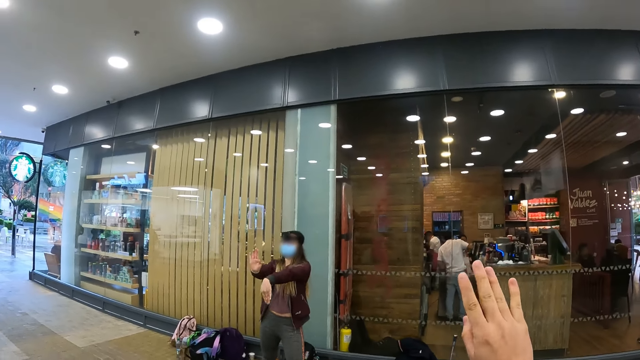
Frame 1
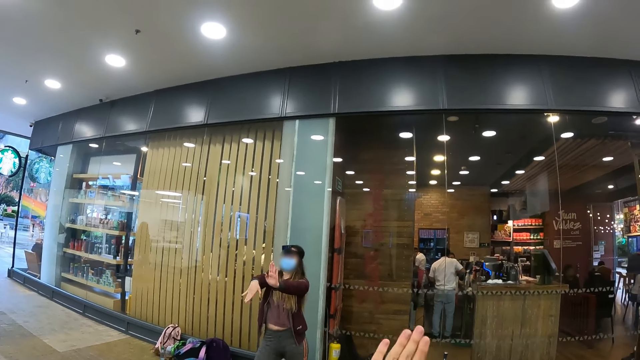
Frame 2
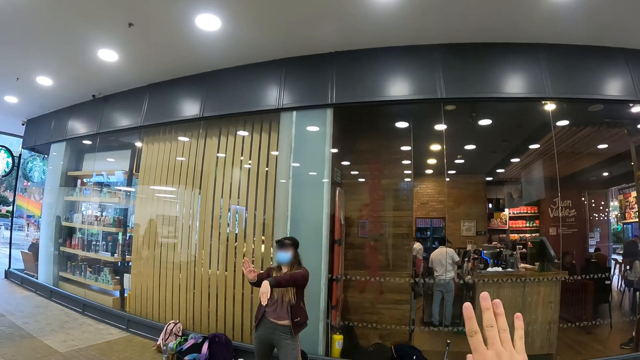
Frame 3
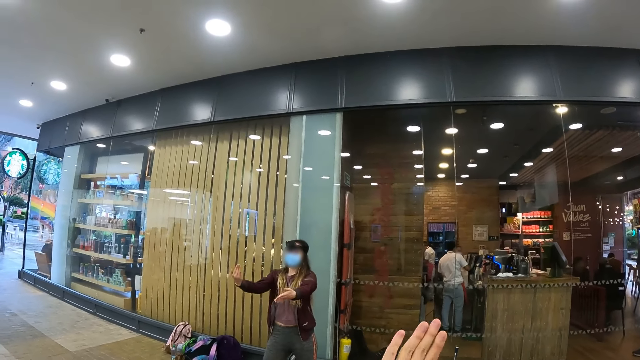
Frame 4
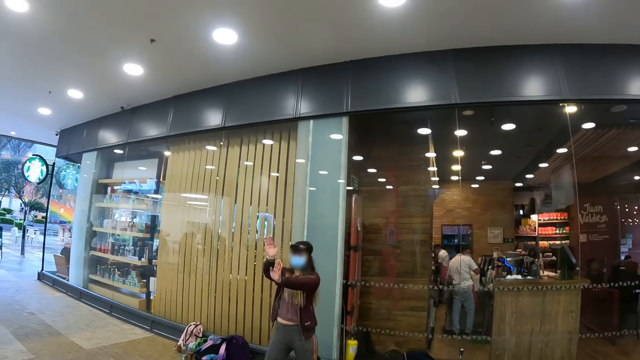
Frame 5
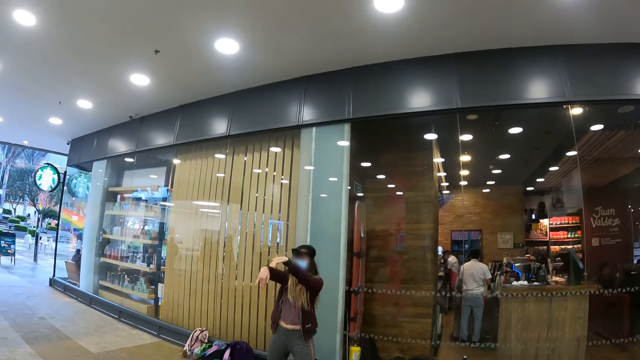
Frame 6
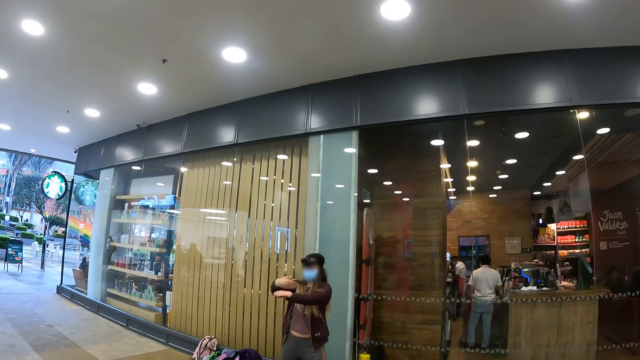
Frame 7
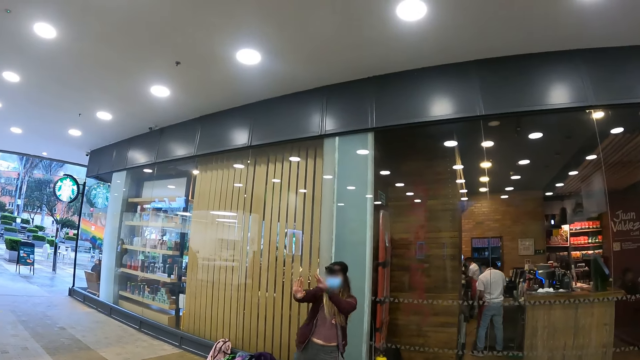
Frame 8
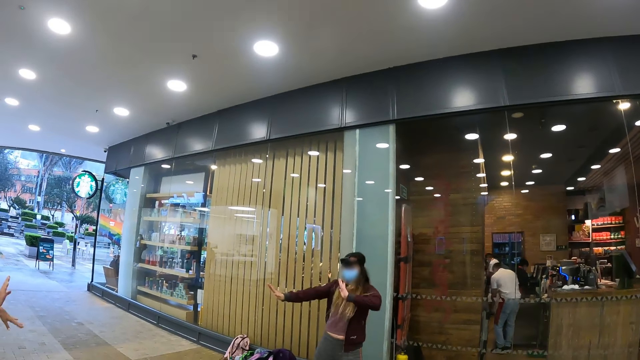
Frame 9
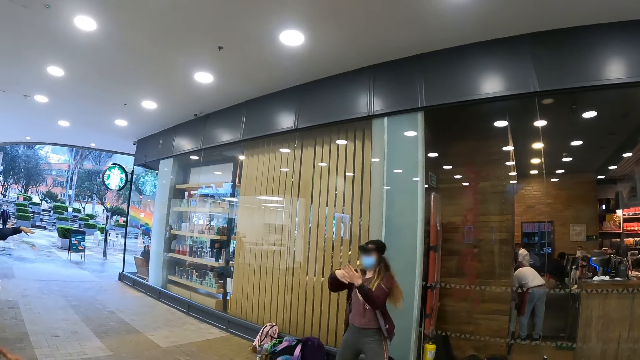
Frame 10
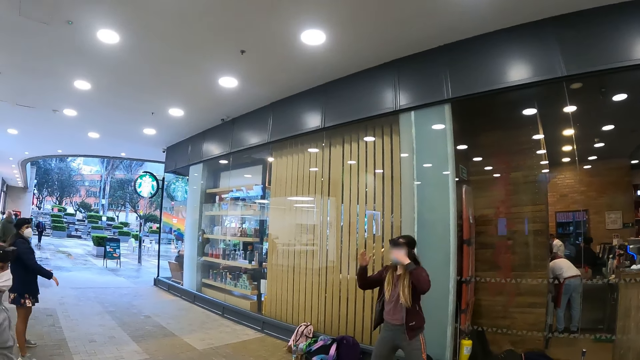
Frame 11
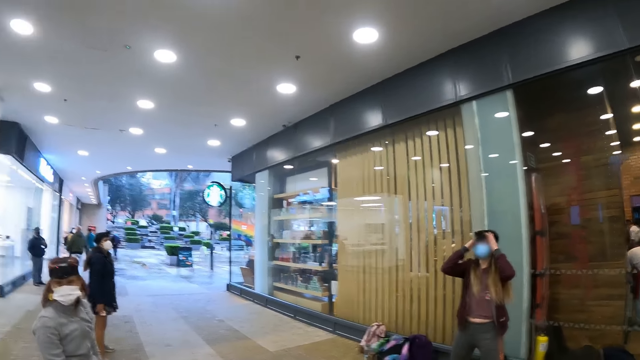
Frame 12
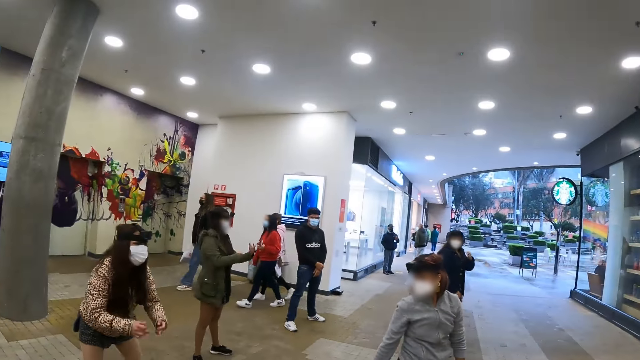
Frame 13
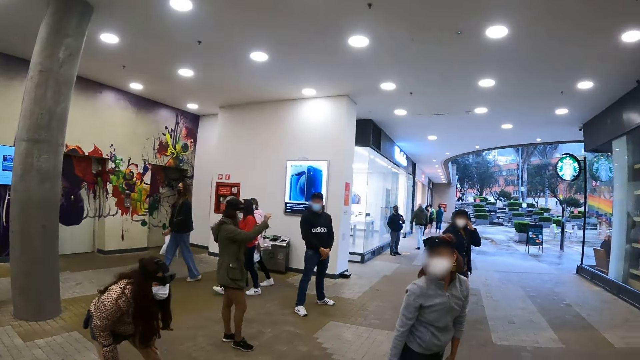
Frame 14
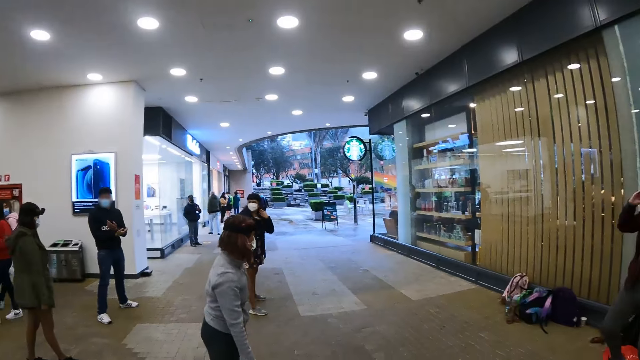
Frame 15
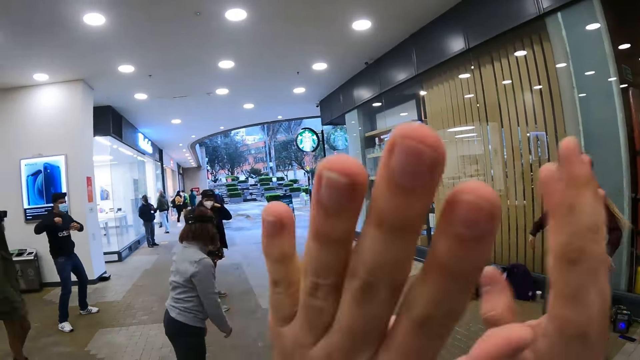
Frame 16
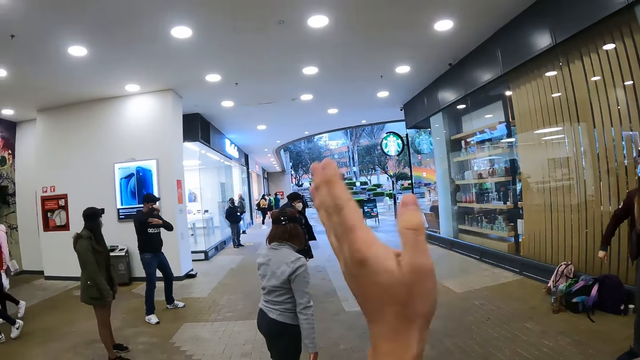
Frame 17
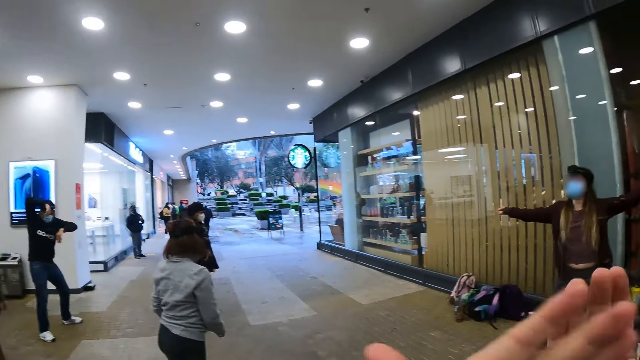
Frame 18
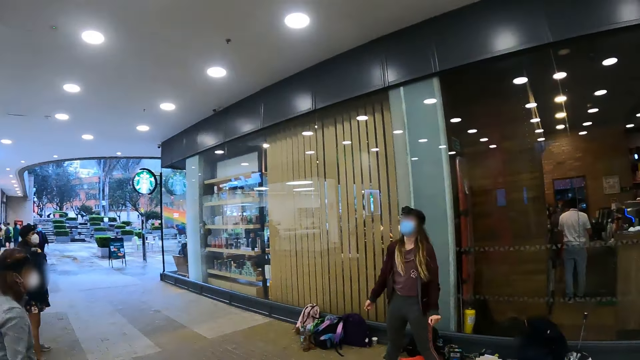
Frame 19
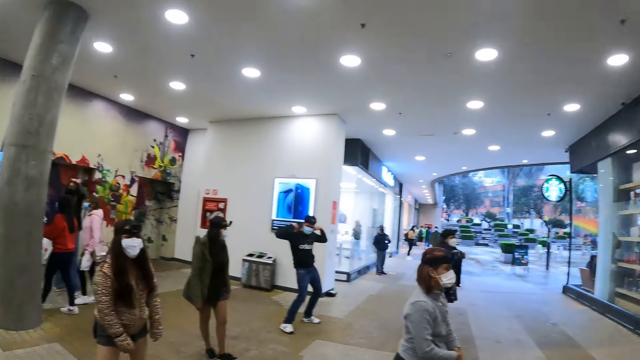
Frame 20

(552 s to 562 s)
A person and another person work out with a third person and the camera wearer. A female adjusts her hat. Four other persons work out. The camera wearer looks around the area. The second person looks around. The female does hand movements. The camera wearer does hand movements. They work out.

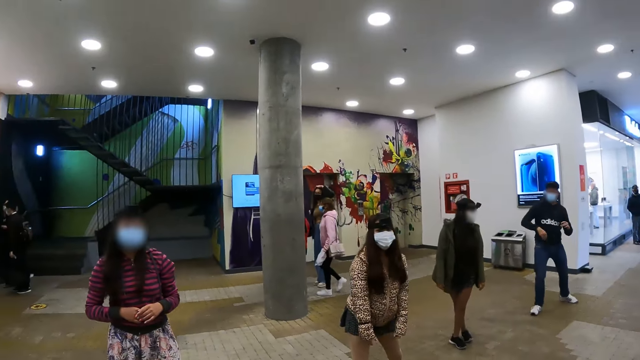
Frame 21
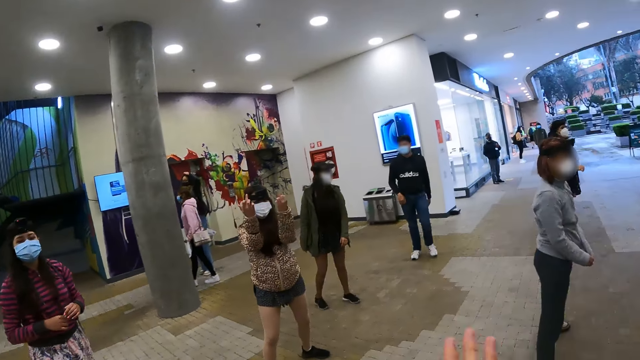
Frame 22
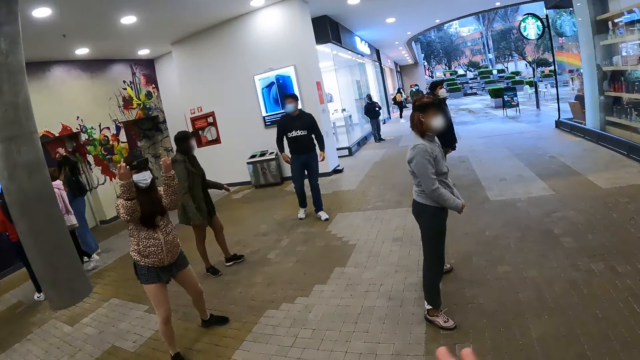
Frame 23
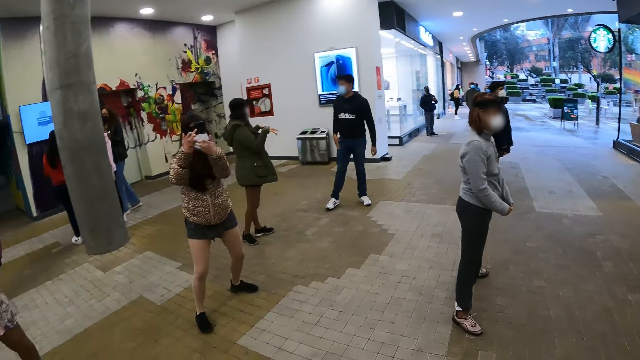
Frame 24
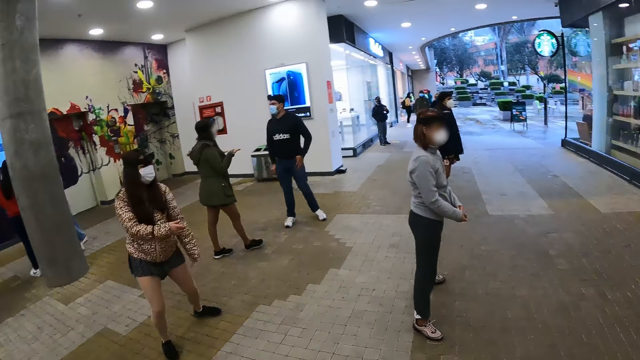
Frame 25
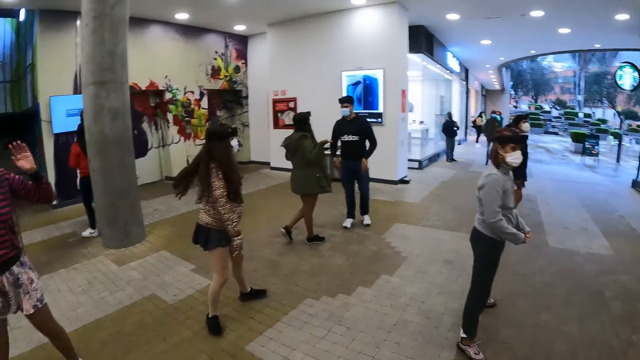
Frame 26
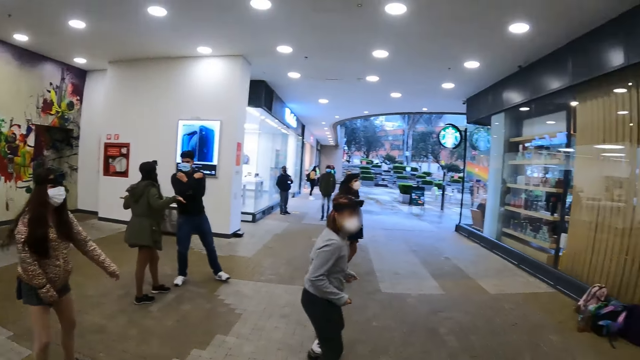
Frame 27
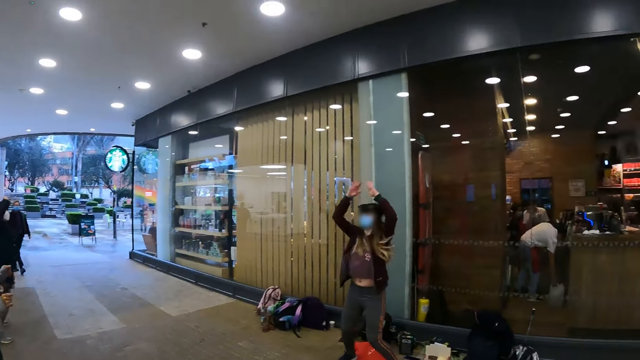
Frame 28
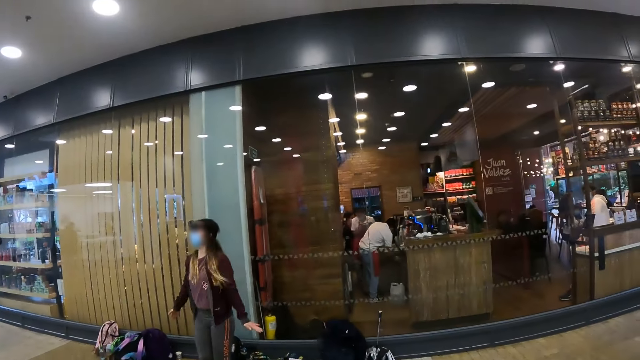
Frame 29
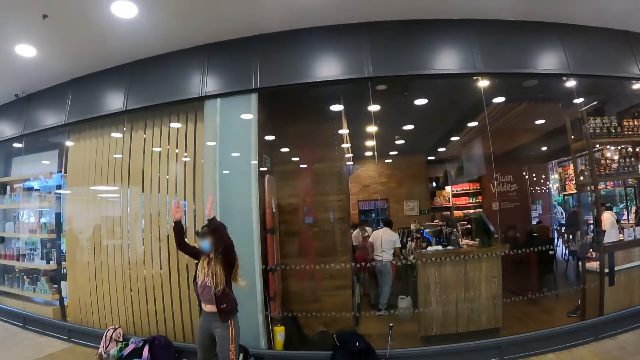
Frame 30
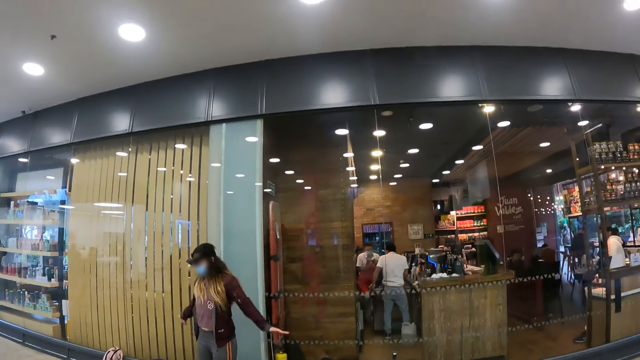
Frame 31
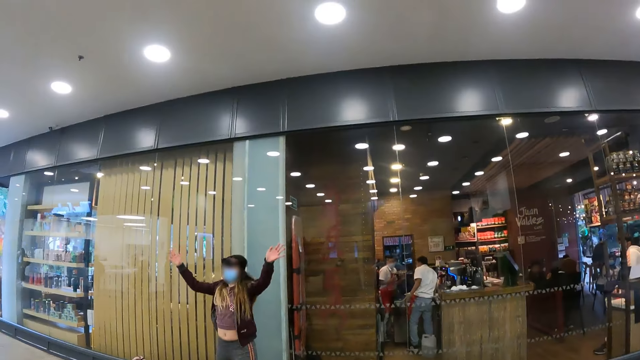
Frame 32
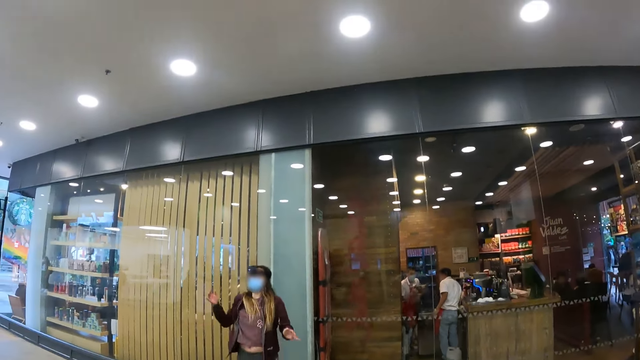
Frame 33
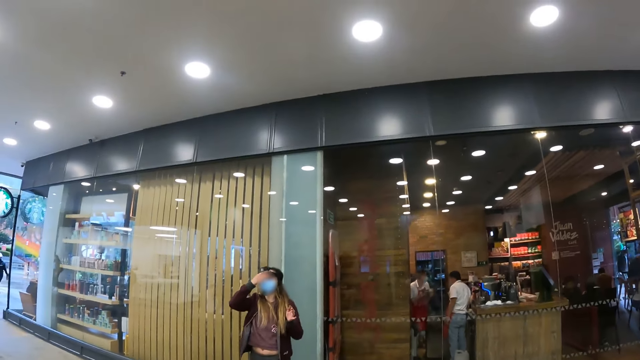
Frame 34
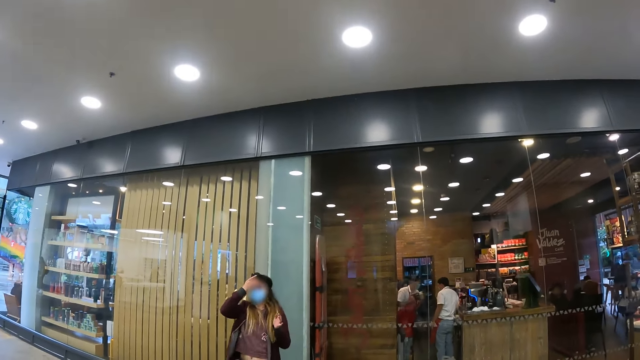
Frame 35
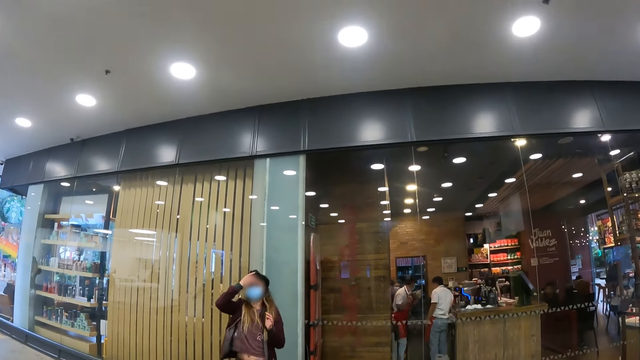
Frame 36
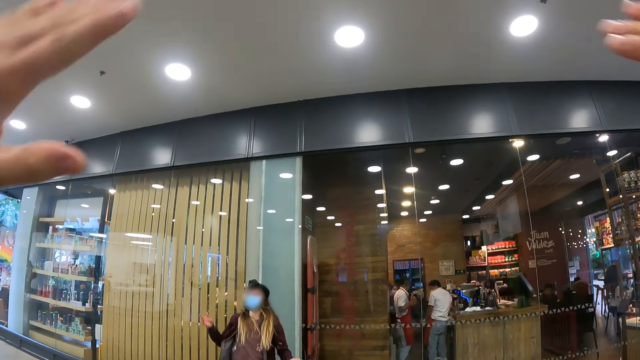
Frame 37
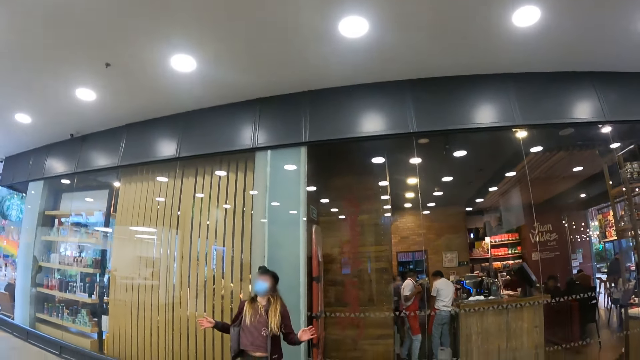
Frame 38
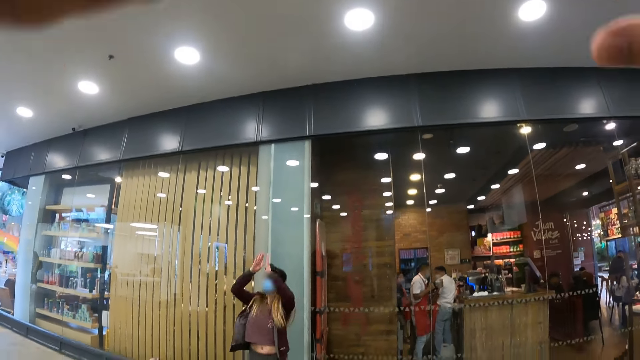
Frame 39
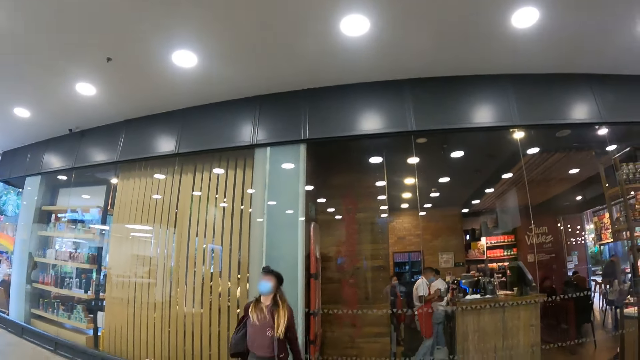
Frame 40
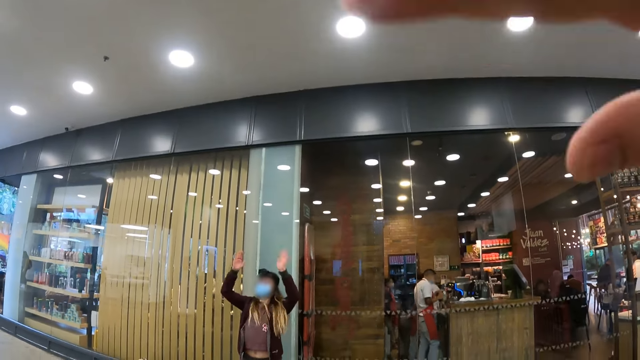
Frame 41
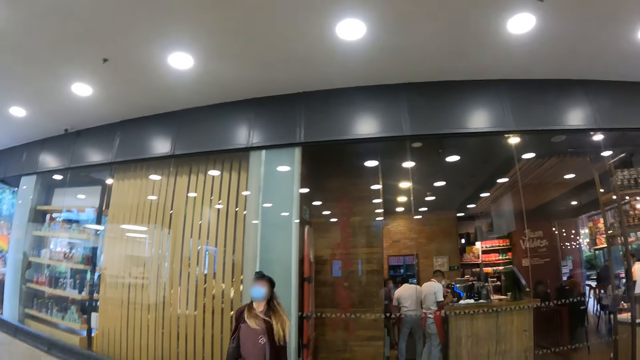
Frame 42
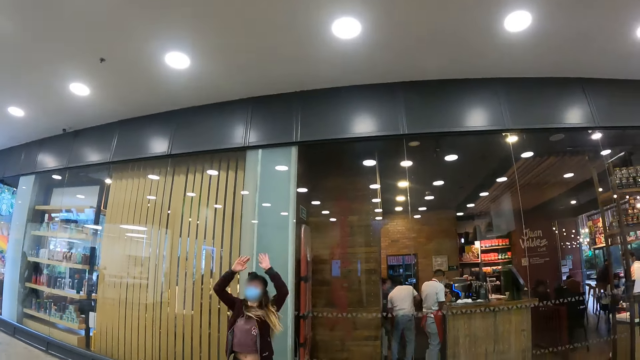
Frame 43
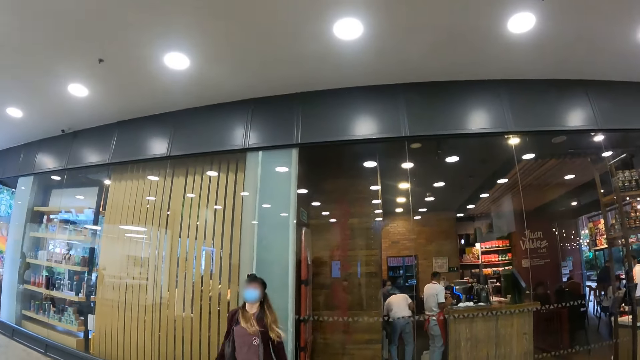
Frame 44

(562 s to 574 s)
Six persons work out with the camera wearer and a seventh person. One of the six persons stands near another of them. The seventh person works out. A female jumps. The camera wearer does hand movements. The female touches her face. The seventh person adjusts the camera. The camera wearer does hand movements. They work out. The seventh person works out. The female jumps.
